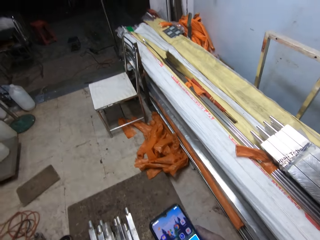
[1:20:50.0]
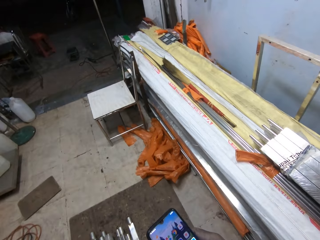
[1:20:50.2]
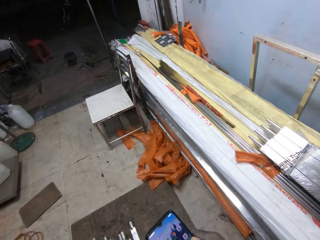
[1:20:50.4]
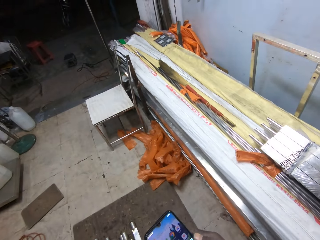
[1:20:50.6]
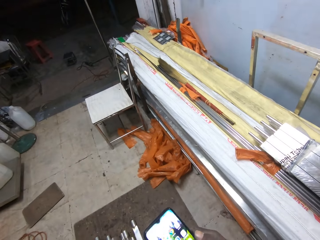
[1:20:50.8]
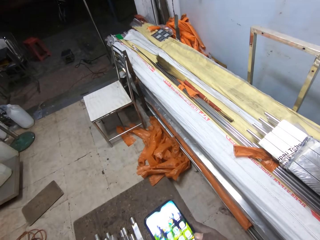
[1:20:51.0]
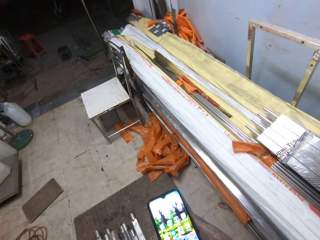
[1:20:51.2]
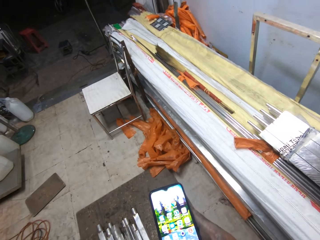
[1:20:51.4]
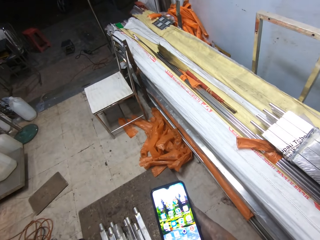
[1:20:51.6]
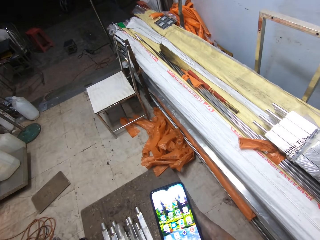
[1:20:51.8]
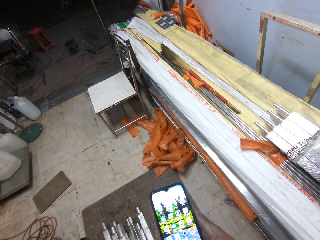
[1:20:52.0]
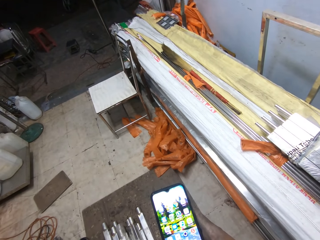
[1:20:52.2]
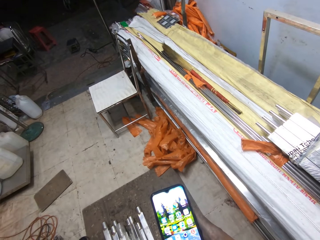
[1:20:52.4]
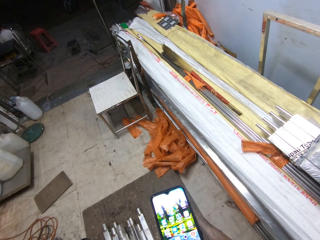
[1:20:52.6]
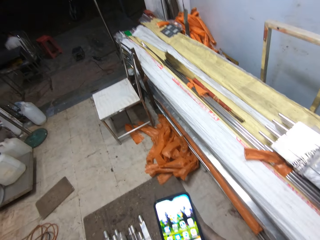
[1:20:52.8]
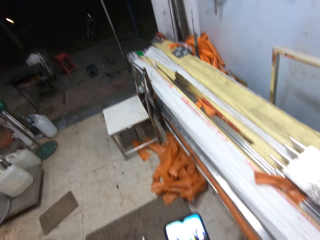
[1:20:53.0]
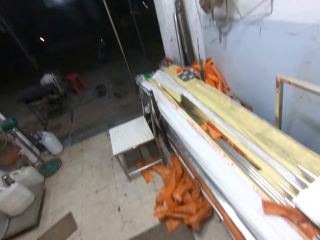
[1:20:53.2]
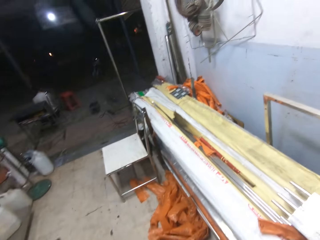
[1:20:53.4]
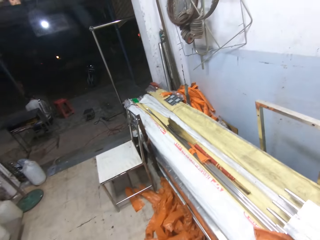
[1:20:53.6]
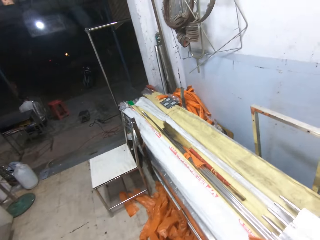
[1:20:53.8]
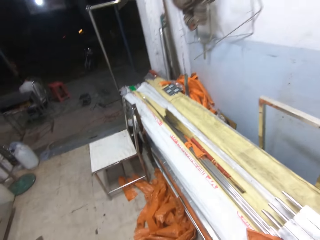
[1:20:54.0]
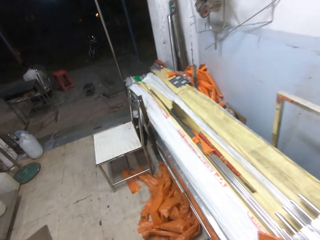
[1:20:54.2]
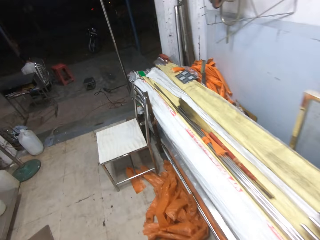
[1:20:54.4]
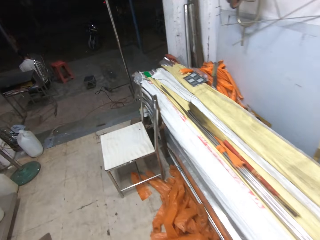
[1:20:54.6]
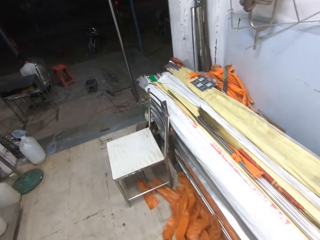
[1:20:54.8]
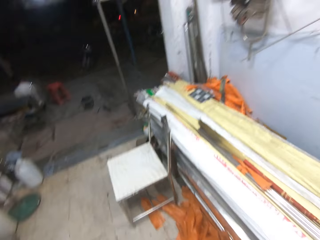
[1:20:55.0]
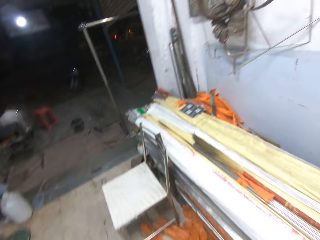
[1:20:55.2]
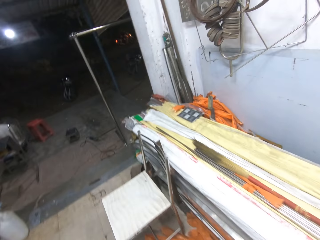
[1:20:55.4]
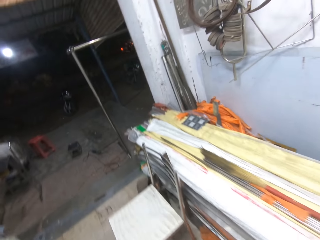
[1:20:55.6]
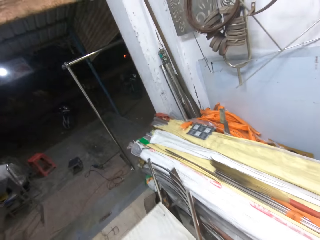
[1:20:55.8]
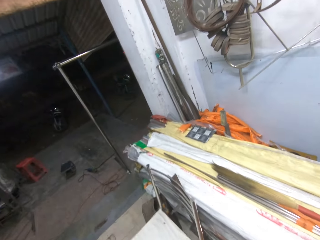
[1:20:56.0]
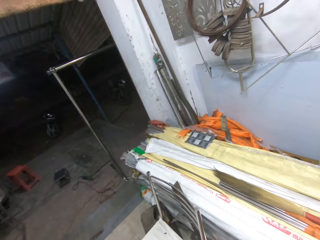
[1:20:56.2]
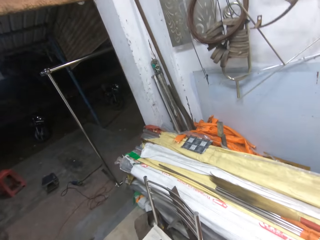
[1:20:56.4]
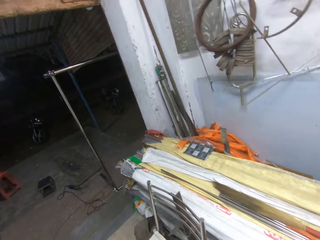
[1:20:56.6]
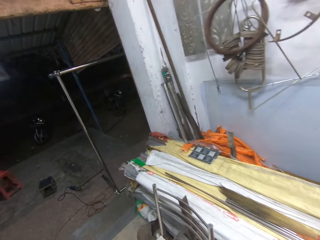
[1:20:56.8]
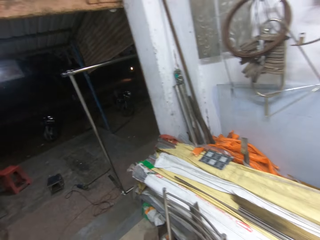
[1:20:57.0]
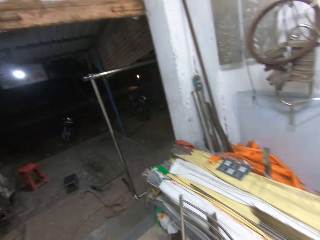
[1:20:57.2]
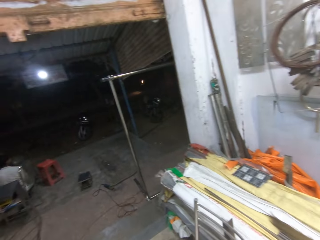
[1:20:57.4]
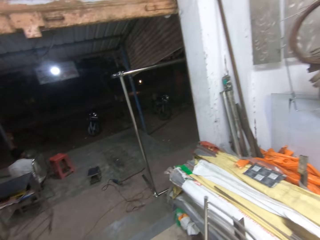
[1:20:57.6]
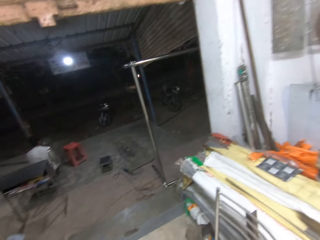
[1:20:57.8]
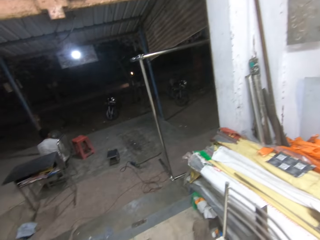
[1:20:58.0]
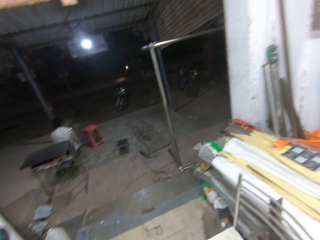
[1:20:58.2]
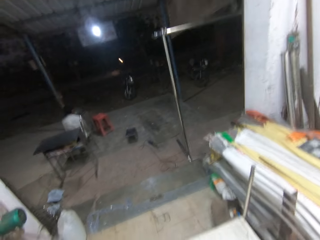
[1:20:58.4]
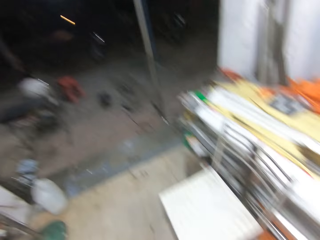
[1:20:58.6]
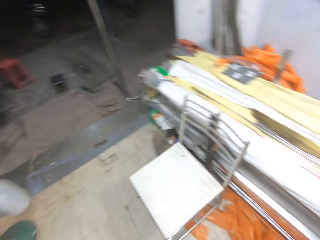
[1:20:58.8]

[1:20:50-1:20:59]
The camera wearer looks around the room. They walk in the room.

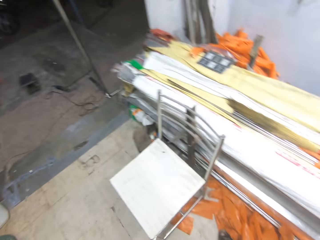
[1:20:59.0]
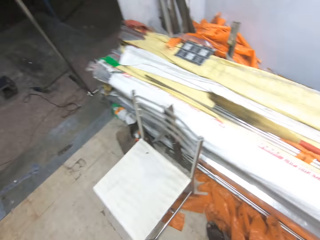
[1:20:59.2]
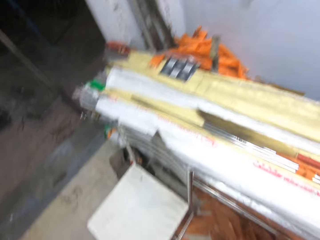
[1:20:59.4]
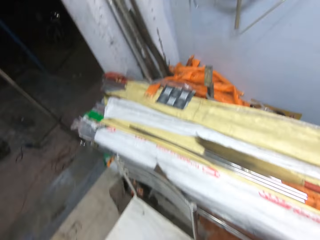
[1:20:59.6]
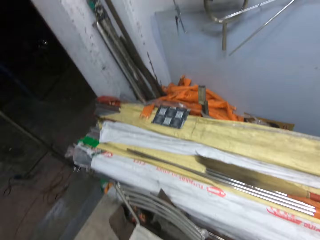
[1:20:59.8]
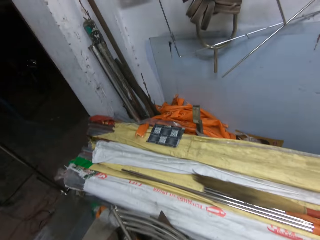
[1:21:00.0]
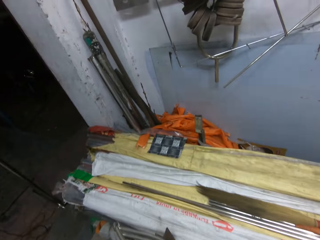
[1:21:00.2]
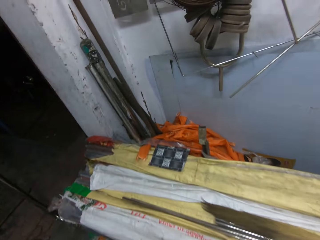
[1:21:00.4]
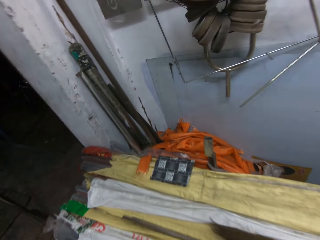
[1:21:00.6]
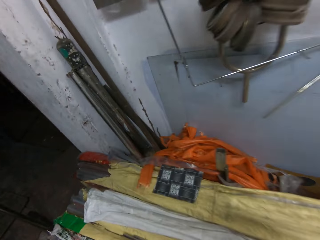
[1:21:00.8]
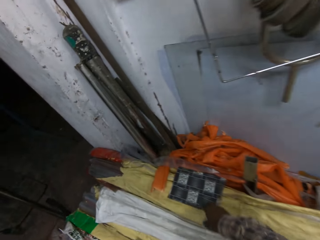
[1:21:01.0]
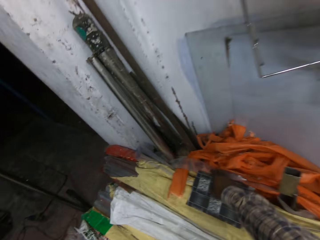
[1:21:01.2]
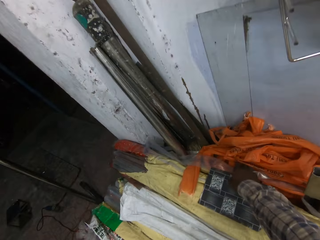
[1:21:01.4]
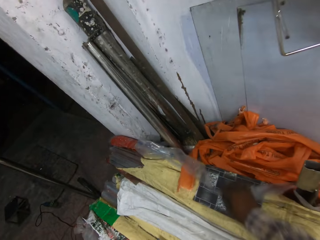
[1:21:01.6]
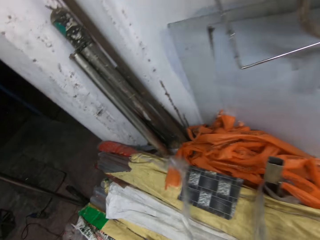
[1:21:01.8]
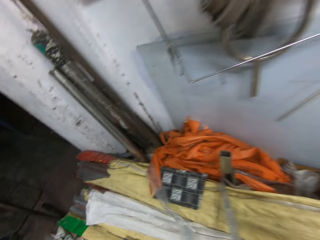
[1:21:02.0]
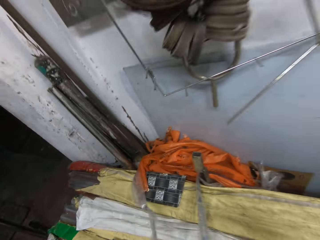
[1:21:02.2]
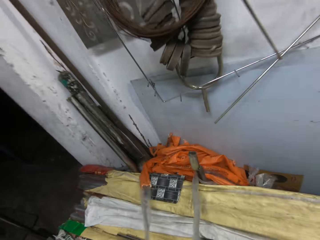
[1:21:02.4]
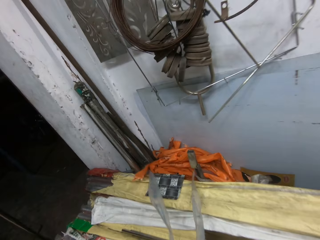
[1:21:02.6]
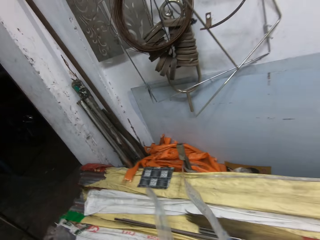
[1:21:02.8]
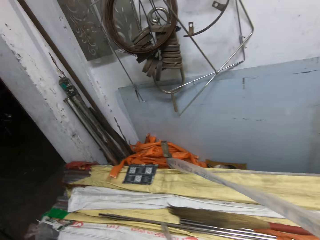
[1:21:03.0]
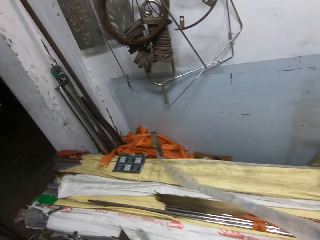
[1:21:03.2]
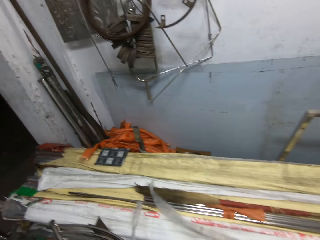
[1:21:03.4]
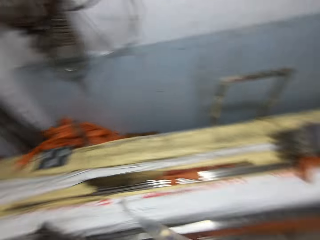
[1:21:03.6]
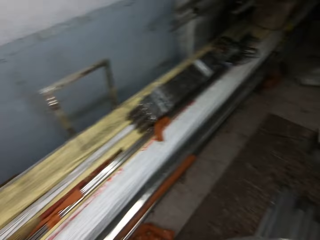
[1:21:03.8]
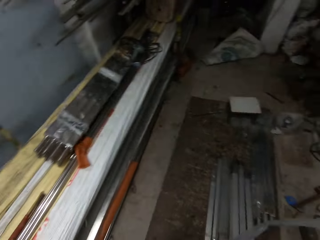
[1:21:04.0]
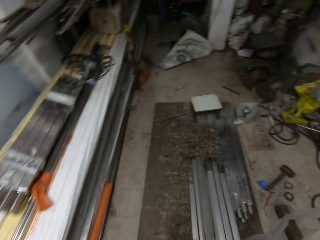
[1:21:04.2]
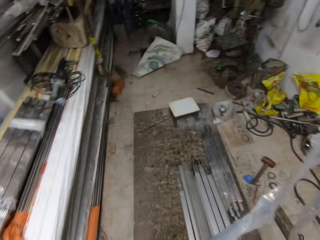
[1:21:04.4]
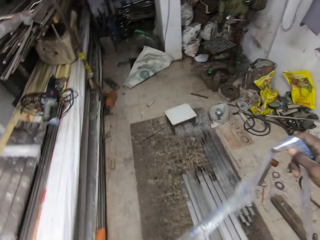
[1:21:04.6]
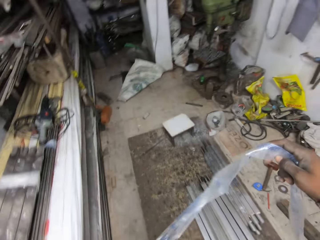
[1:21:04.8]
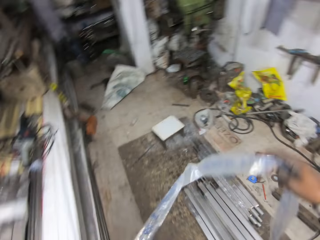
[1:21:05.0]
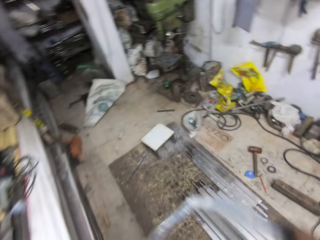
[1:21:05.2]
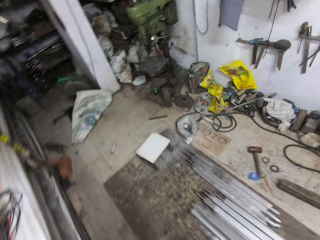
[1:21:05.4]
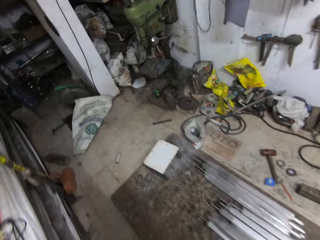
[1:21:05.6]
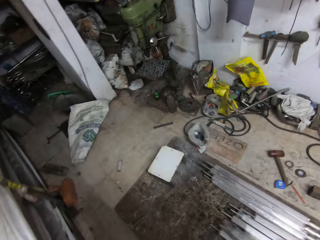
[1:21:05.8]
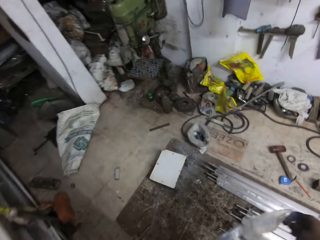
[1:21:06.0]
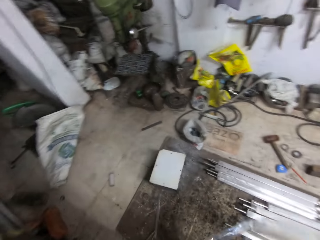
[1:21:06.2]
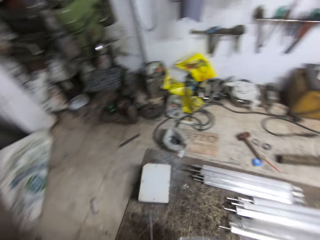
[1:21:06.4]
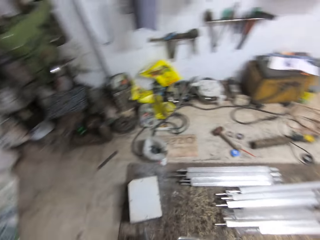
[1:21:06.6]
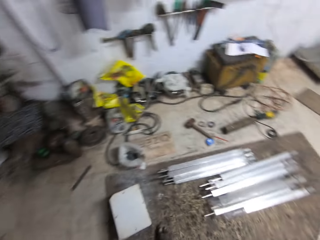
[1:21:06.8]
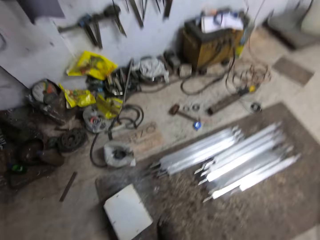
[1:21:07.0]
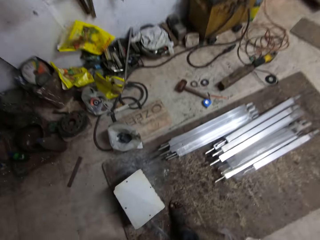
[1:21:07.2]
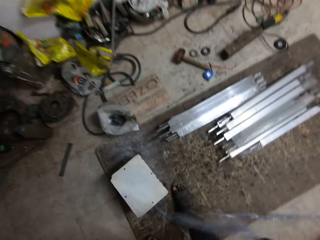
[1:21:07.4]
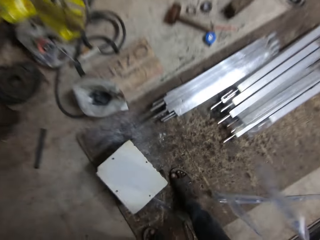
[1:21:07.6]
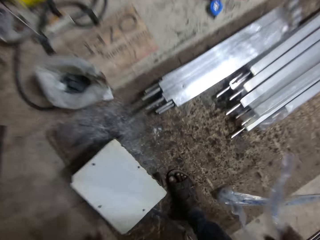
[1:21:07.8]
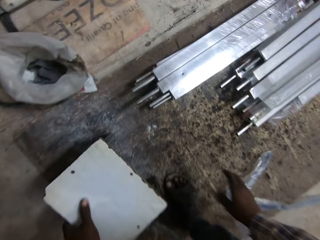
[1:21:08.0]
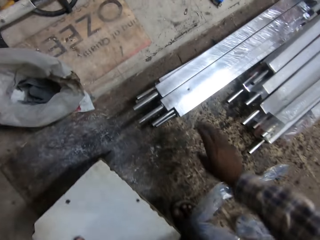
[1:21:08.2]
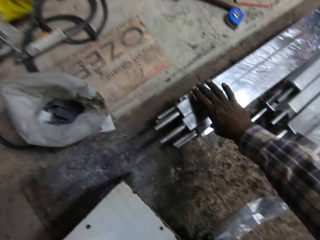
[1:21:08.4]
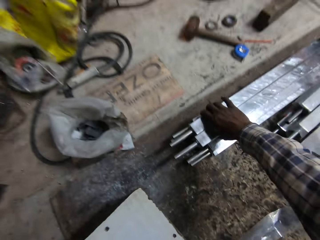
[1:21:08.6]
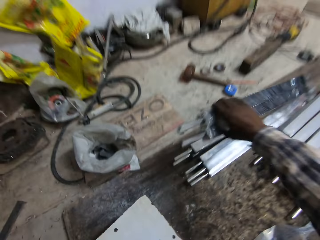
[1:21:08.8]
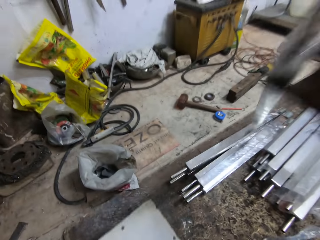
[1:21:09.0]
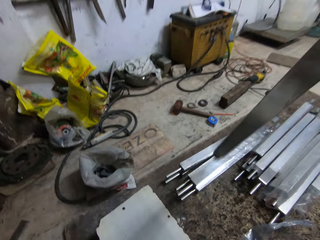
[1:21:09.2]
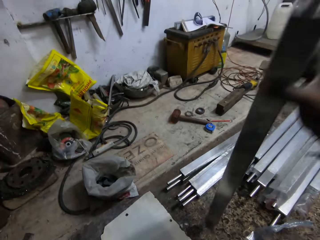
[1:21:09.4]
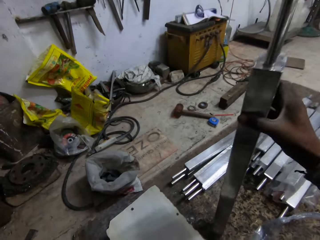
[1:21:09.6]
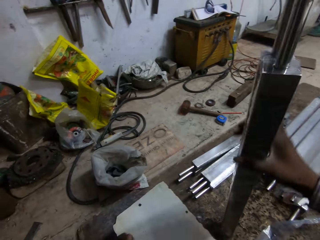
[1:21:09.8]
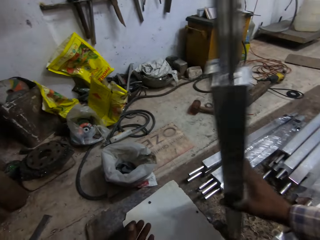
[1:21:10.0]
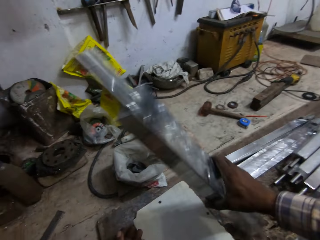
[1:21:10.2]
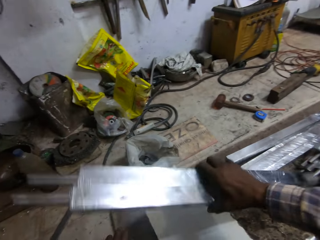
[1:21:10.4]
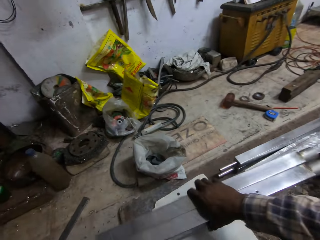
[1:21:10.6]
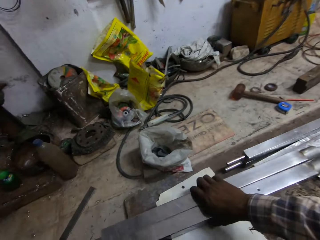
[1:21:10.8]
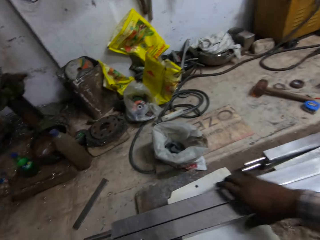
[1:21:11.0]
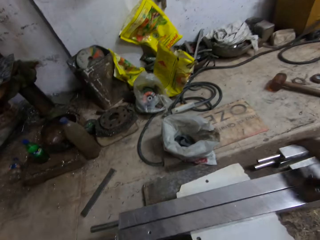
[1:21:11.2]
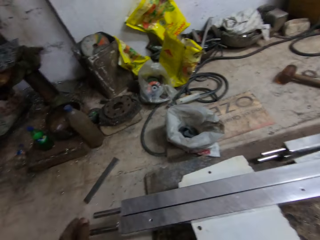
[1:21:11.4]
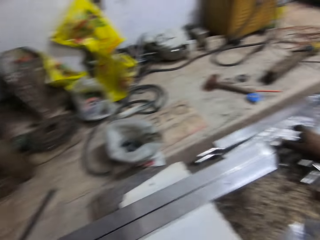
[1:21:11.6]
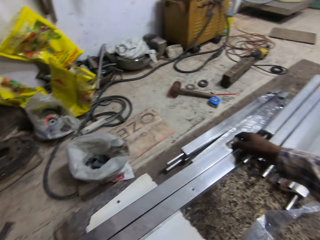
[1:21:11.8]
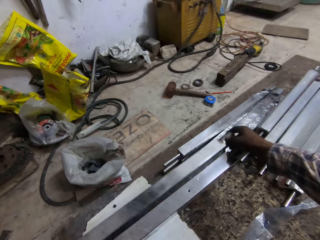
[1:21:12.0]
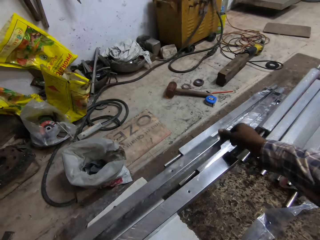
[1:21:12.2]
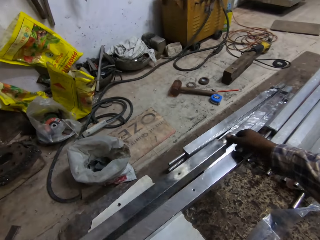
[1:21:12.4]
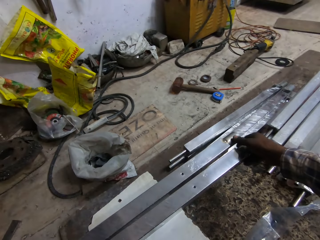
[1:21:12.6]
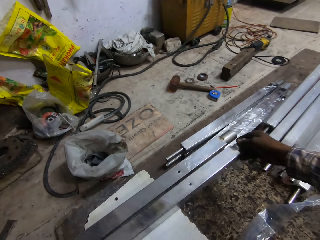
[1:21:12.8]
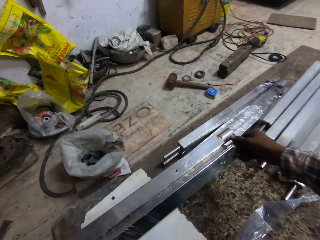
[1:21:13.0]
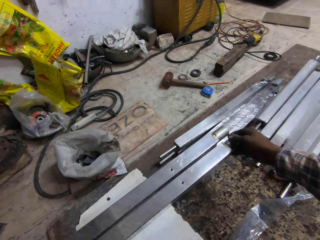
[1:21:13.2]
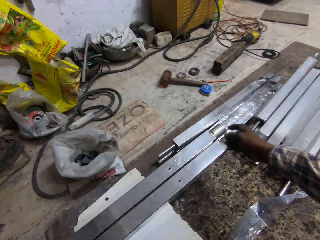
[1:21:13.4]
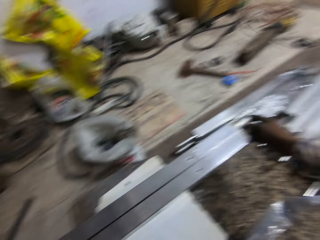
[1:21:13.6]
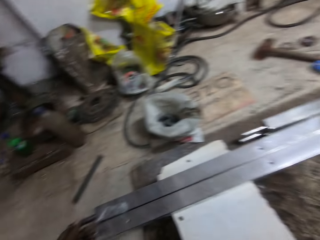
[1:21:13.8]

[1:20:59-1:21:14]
The camera wearer pulls a nylon from the workbench with his right hand. He walks in the room. He drops the nylon in his right hand on the floor. He holds the stool on the floor with his left hand. He picks up aluminium rods from the floor with his right hand. He turns the aluminium rods in his right hand on the floor. He drops the aluminium rods in his right hand on the stool. He arranges the metal on the table. He turns the aluminium rod on the stool with his hands. He turns the aluminium rod on the stool with his hands again.
